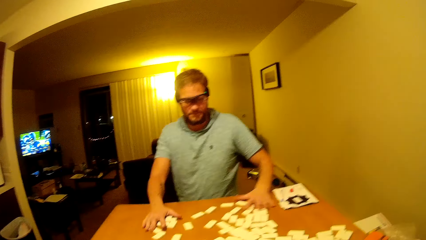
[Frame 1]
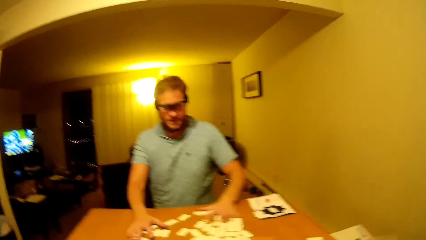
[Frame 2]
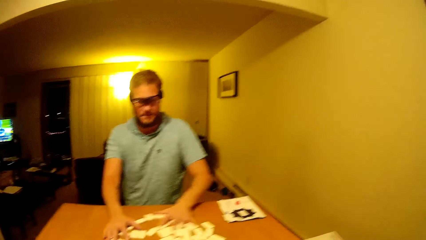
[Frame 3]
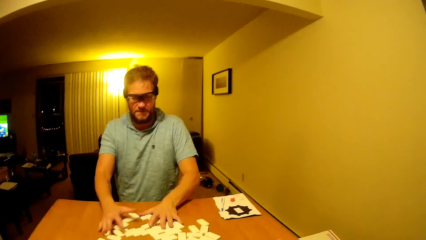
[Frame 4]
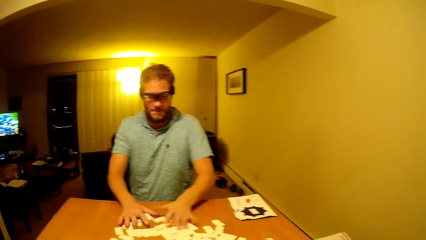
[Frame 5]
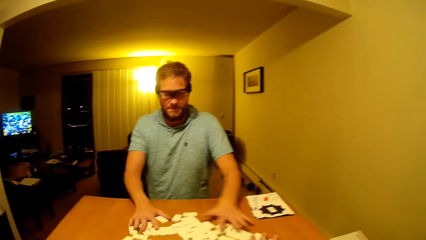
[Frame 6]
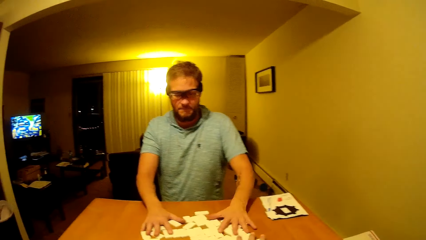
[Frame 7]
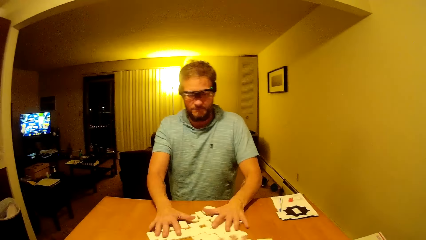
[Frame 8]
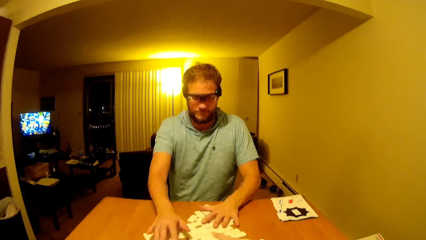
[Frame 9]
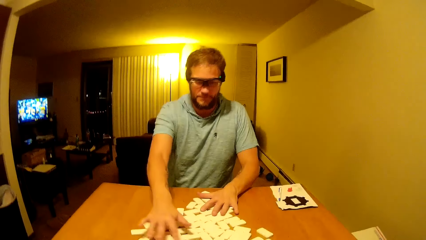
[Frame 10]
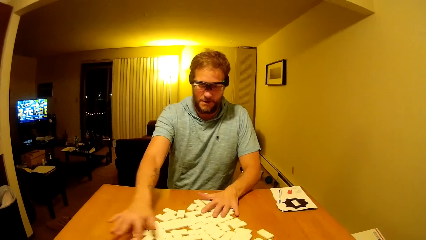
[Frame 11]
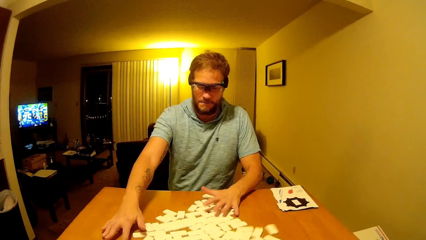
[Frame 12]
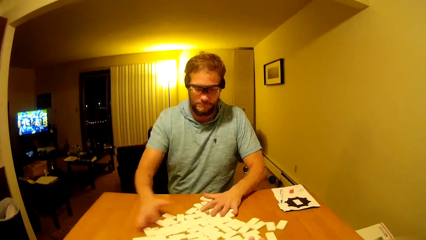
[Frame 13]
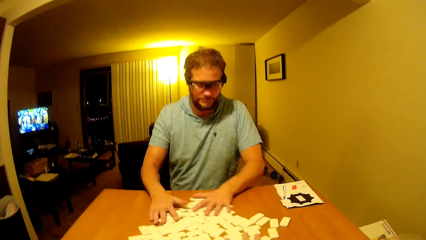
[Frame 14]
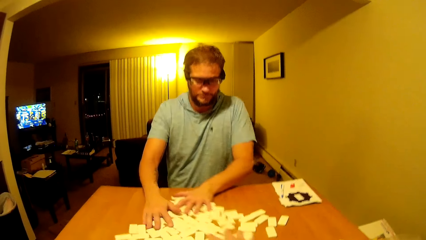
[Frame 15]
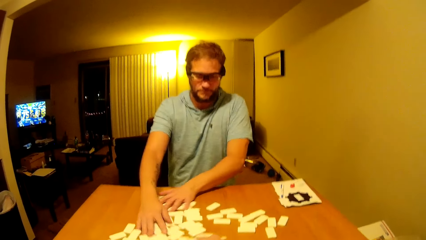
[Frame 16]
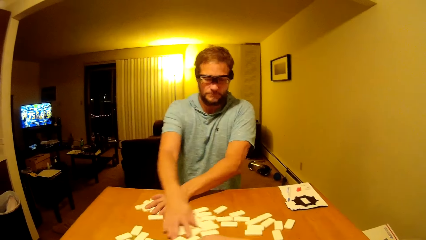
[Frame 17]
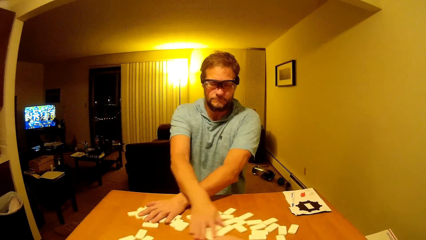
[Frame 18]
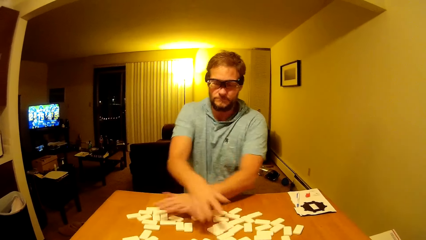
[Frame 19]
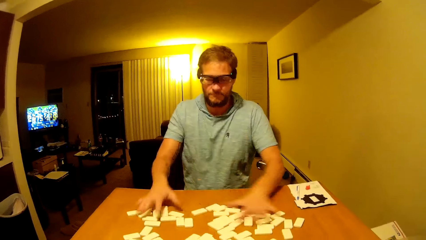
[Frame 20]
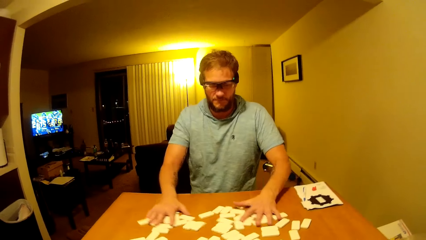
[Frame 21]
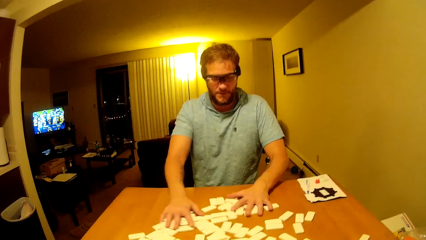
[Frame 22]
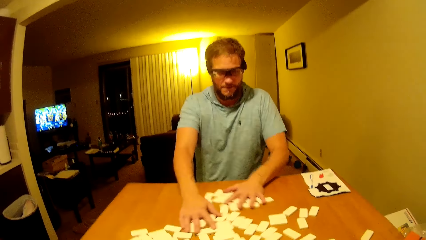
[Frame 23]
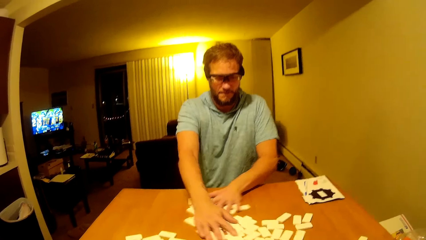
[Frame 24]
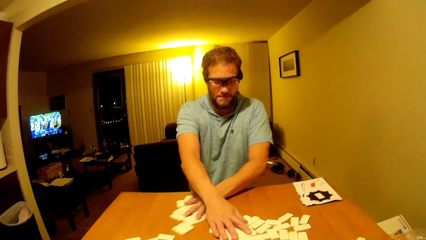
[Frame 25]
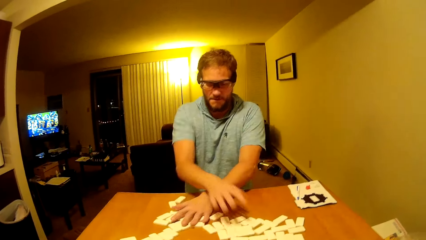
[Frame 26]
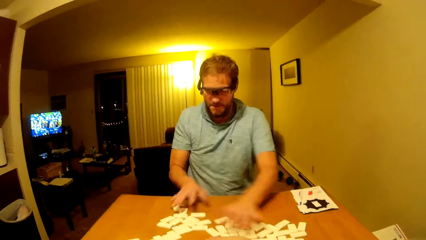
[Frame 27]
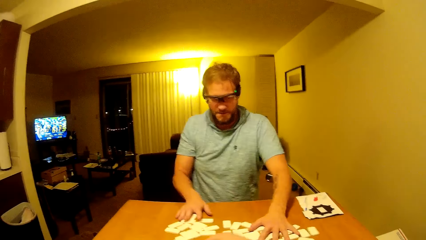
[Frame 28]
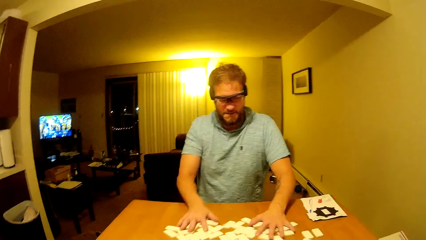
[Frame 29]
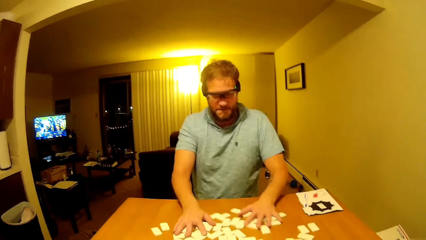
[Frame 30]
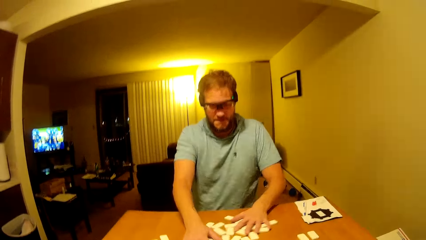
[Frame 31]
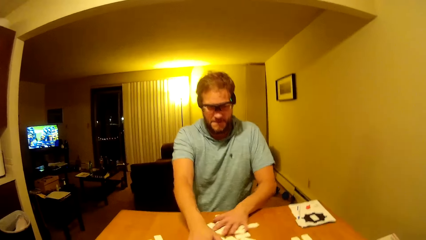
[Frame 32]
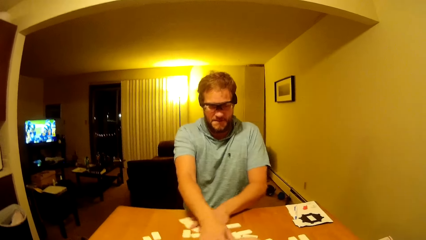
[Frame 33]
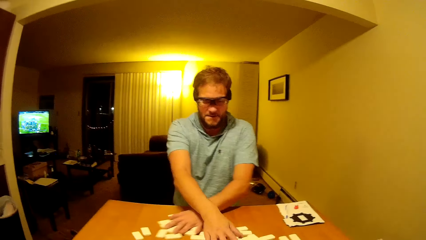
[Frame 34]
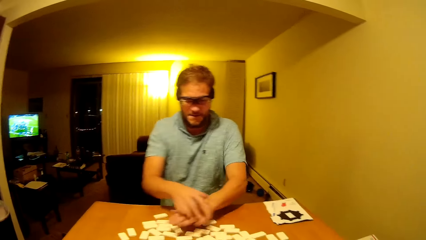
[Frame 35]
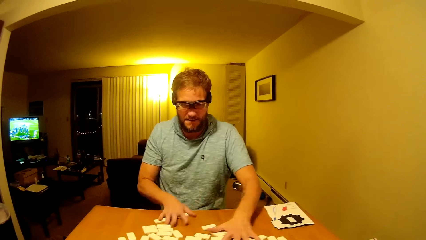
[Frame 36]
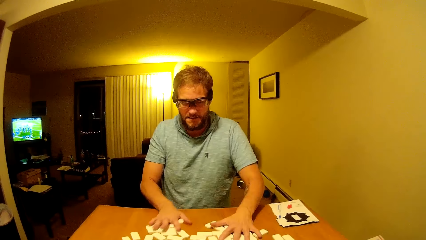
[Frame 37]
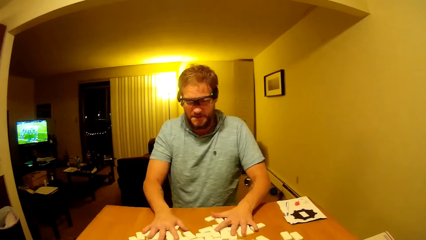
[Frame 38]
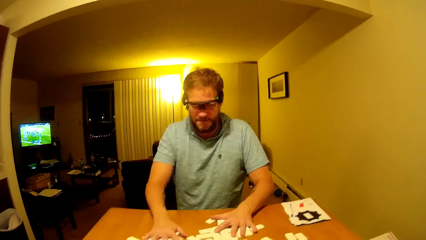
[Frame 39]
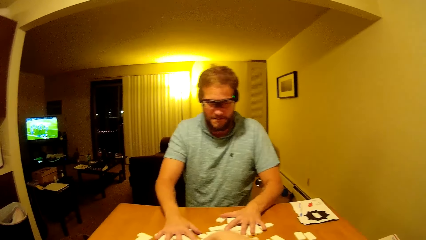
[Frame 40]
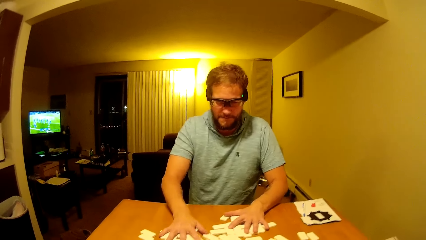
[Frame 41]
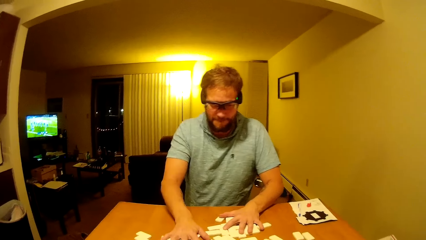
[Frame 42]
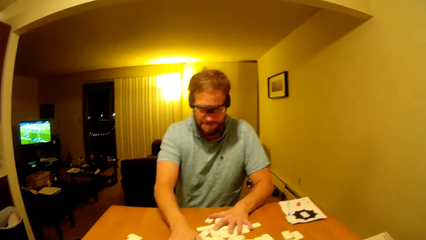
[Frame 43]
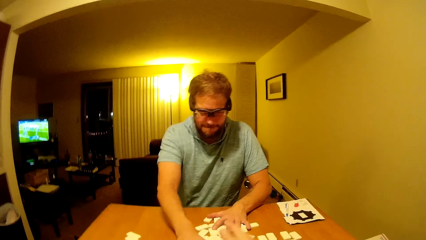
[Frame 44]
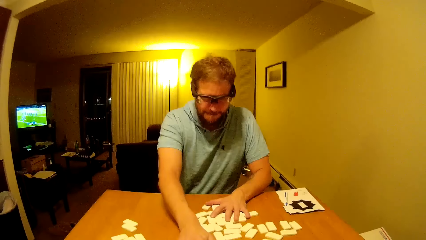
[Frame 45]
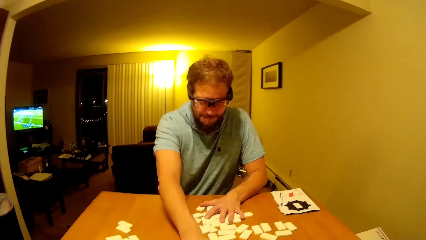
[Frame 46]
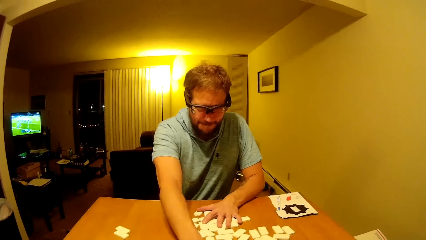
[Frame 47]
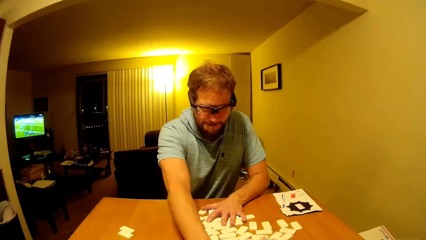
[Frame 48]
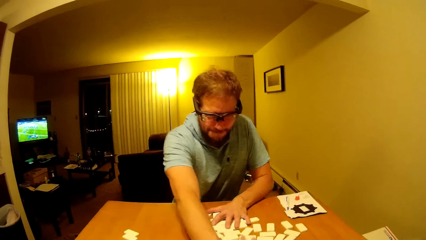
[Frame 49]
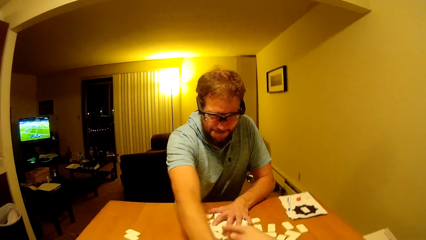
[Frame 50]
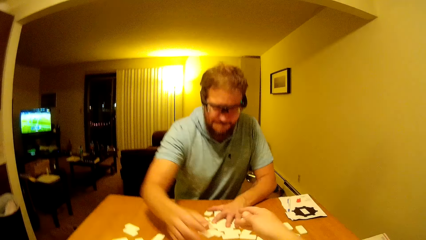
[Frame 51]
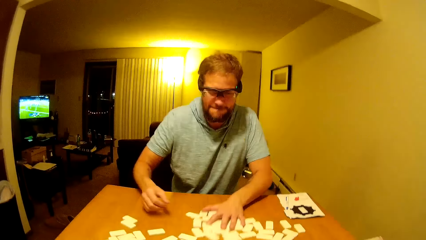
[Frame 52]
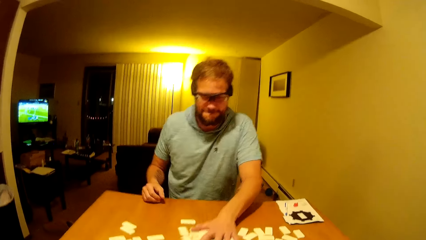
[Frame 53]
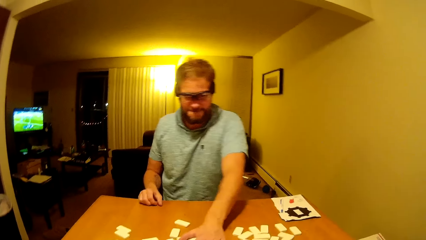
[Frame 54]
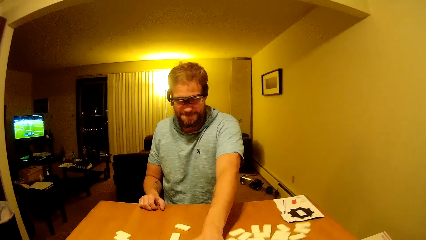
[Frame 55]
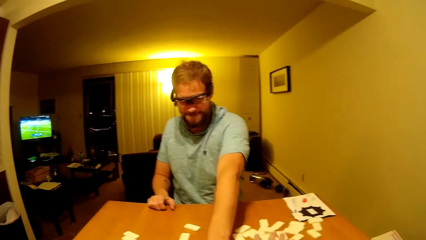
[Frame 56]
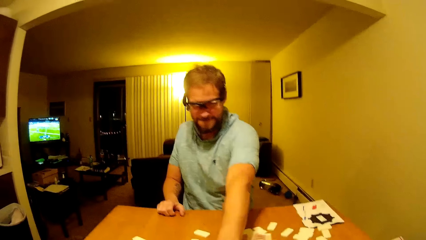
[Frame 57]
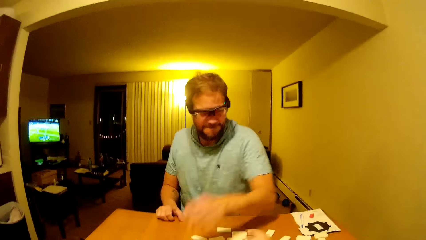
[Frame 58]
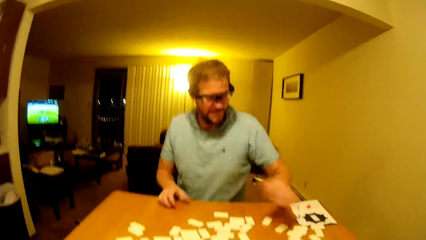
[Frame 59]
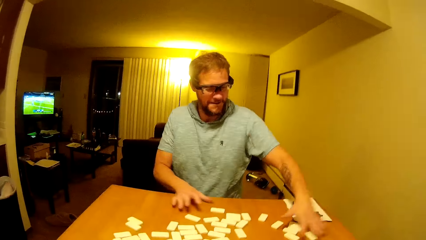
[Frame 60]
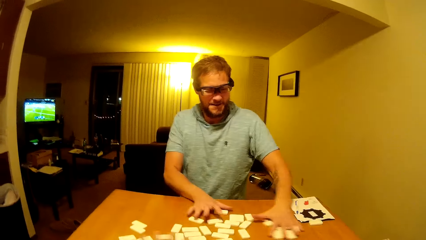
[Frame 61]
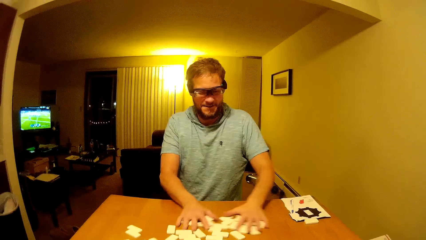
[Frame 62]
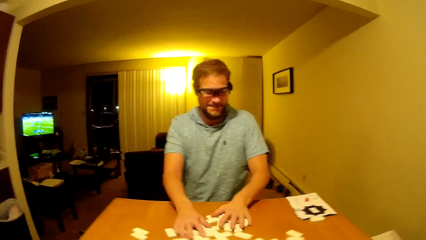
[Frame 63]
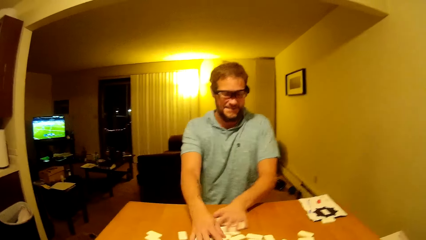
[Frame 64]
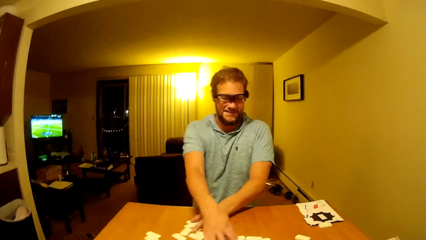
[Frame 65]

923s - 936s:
A man drags the pai gow tiles on the table. The man arranges the dice. The man shuffles the pai gow tile on the table.

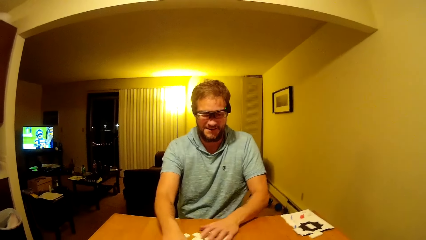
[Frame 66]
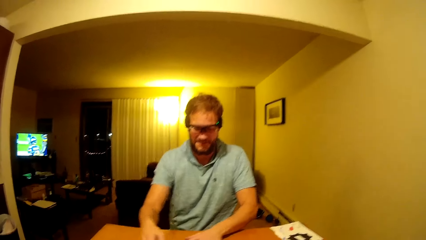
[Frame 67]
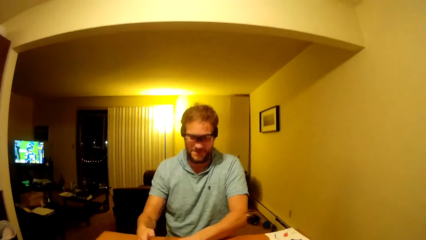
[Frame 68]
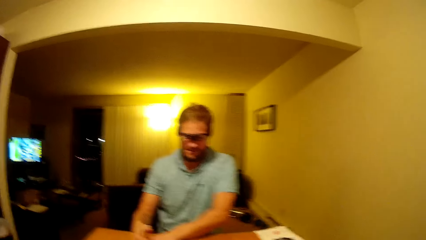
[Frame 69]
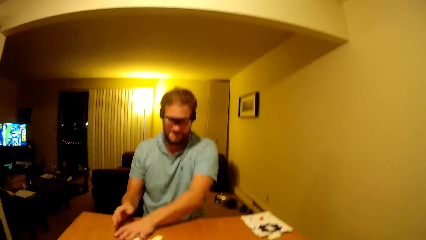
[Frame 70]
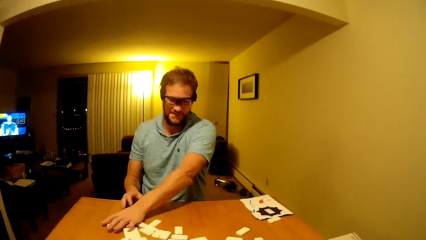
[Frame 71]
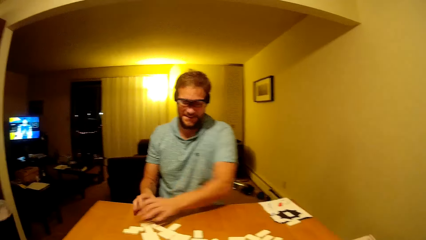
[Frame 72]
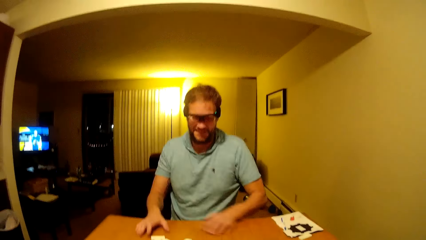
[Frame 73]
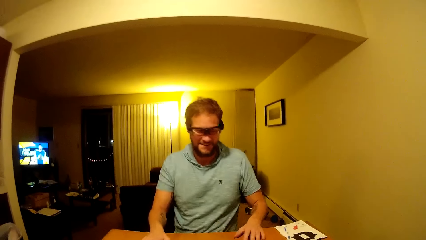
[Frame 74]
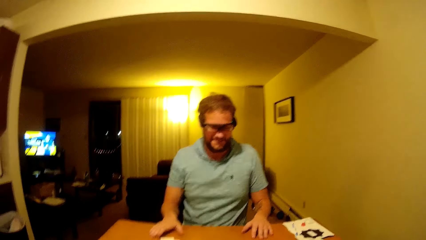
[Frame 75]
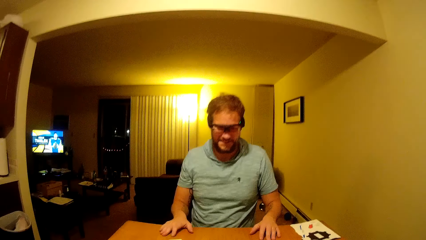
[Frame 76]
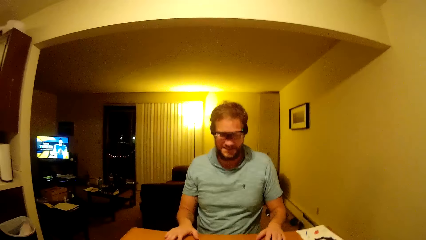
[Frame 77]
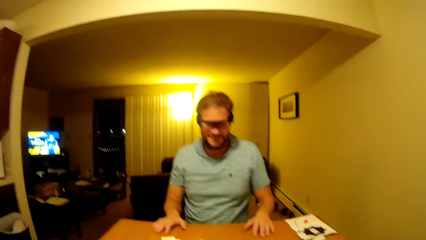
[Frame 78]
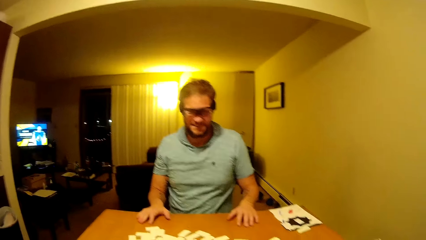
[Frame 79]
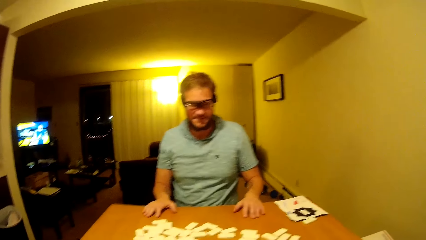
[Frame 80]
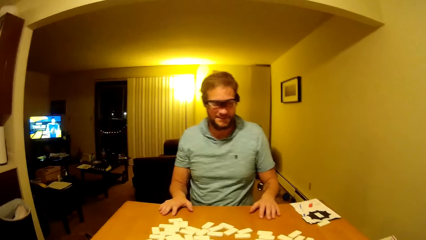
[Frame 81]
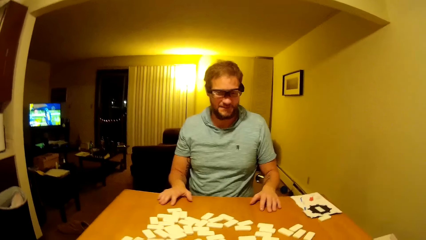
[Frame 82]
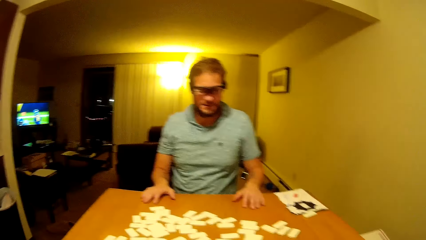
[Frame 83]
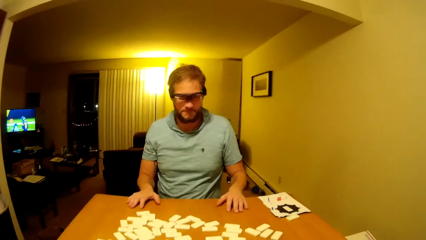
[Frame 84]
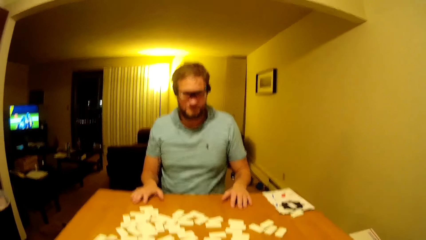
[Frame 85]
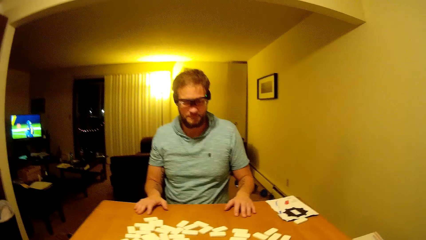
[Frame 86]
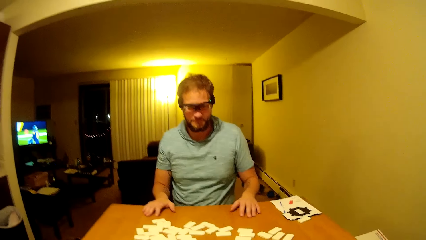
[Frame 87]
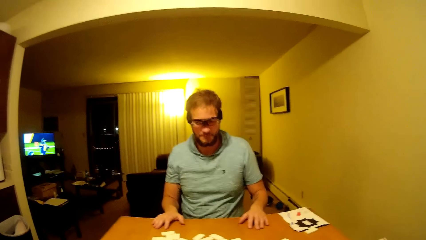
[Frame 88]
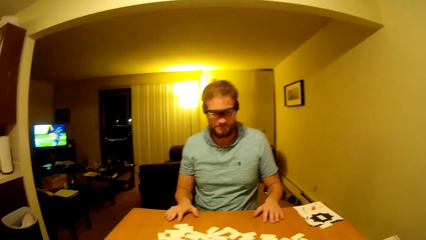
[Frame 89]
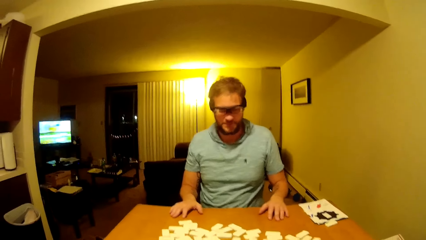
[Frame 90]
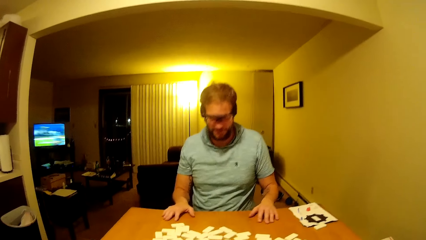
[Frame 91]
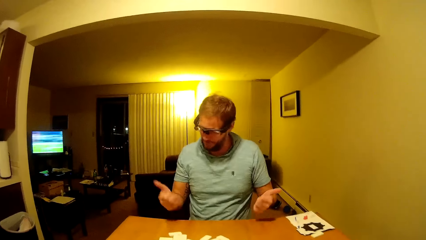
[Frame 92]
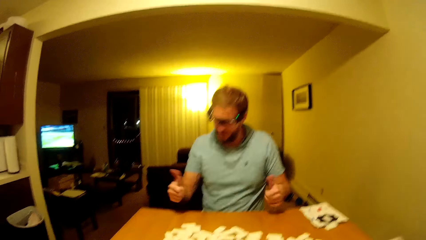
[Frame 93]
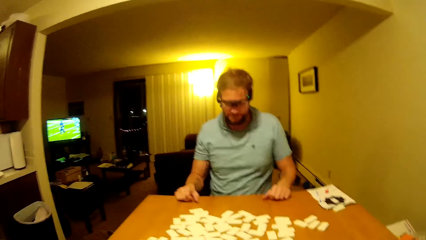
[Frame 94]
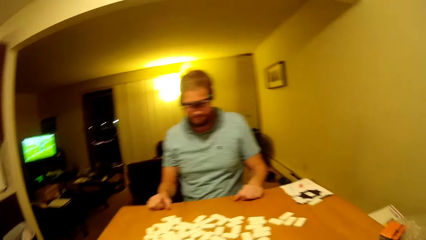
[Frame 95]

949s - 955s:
A man places the hands on the table. The man uses a gesture sign.
